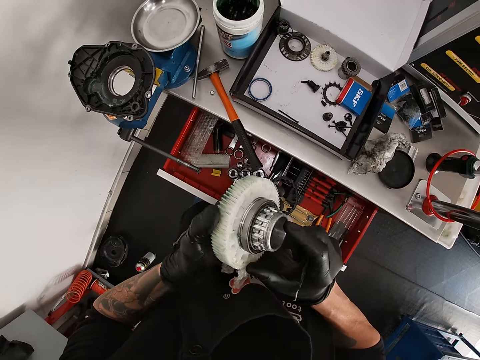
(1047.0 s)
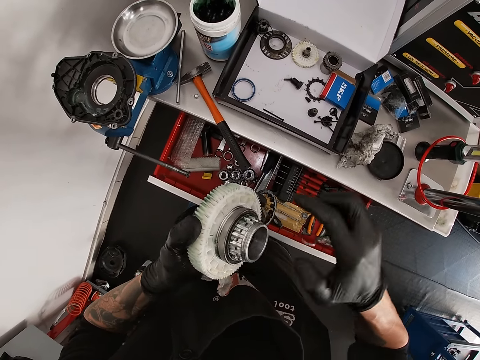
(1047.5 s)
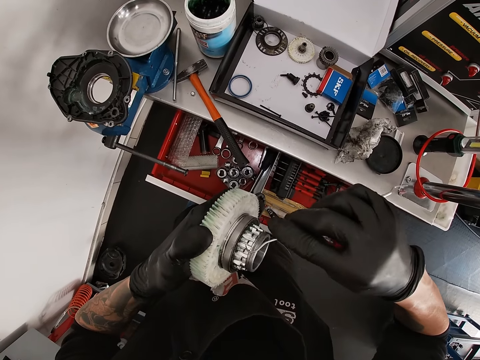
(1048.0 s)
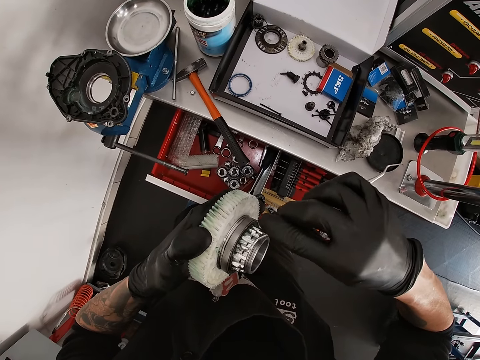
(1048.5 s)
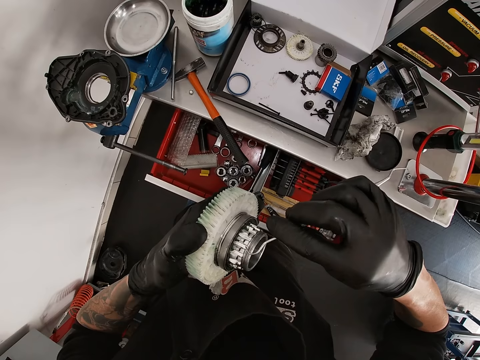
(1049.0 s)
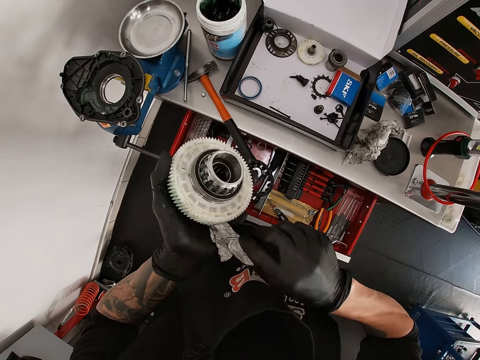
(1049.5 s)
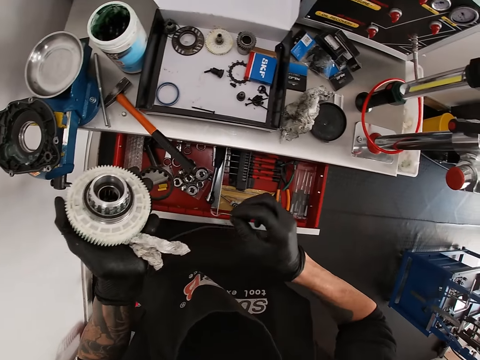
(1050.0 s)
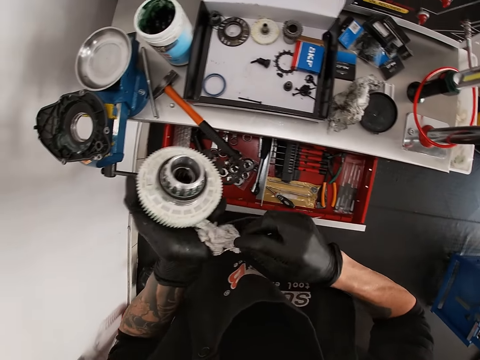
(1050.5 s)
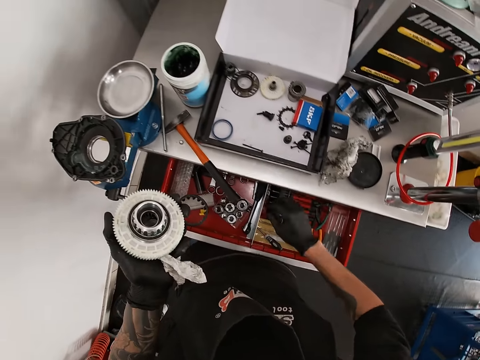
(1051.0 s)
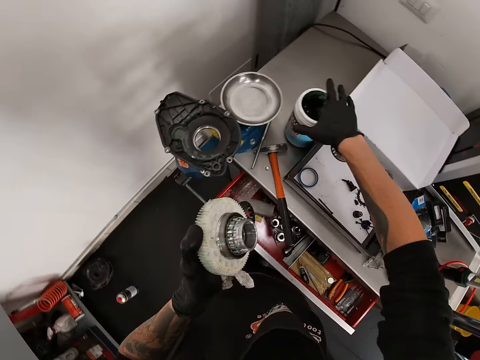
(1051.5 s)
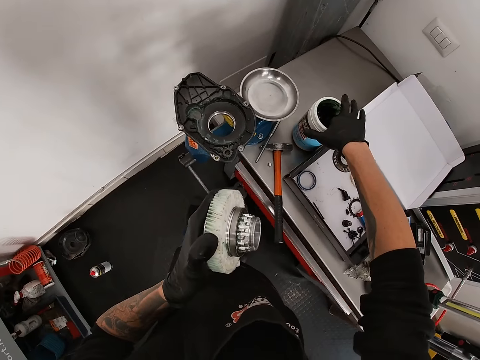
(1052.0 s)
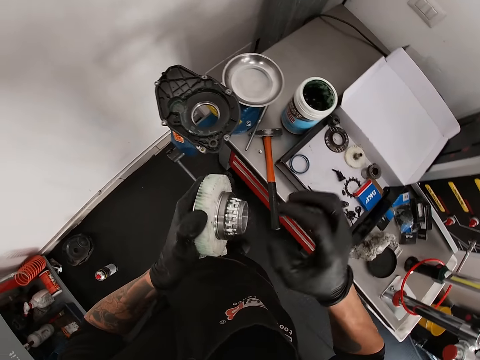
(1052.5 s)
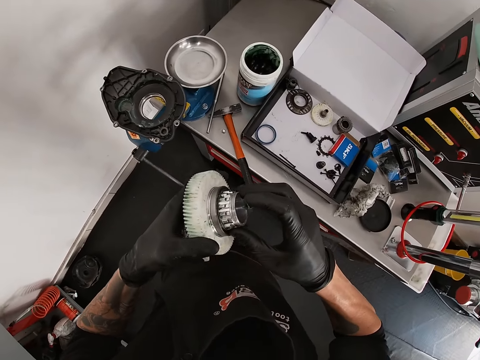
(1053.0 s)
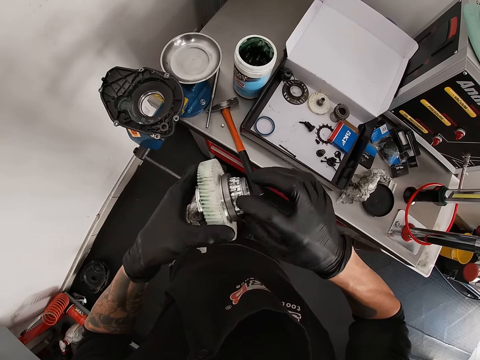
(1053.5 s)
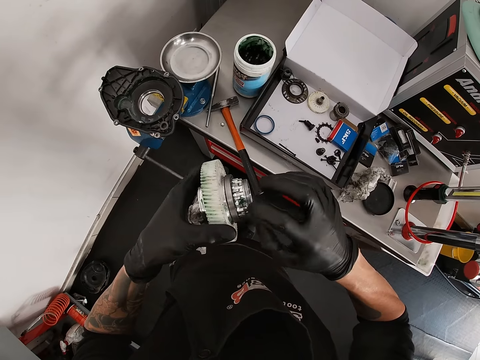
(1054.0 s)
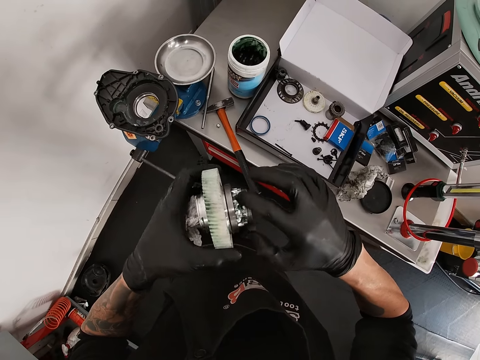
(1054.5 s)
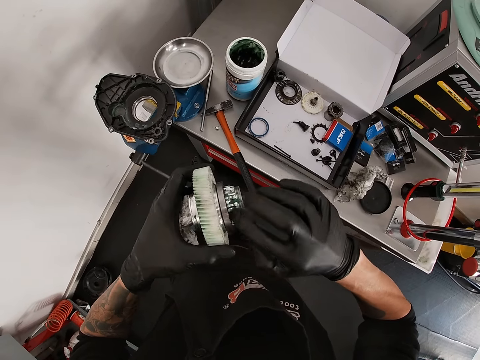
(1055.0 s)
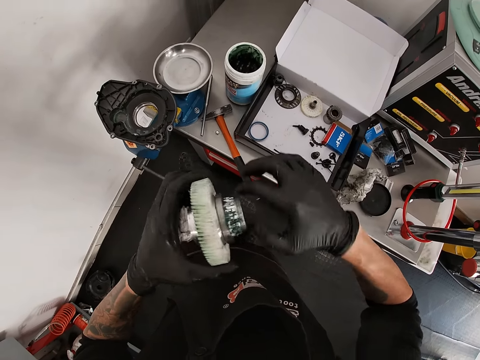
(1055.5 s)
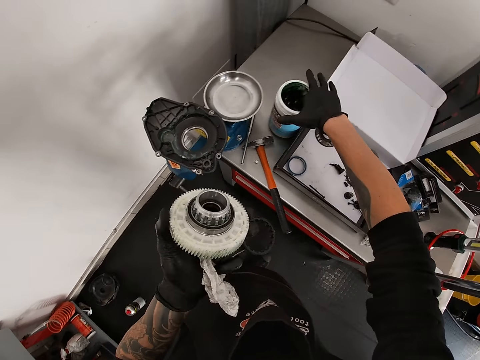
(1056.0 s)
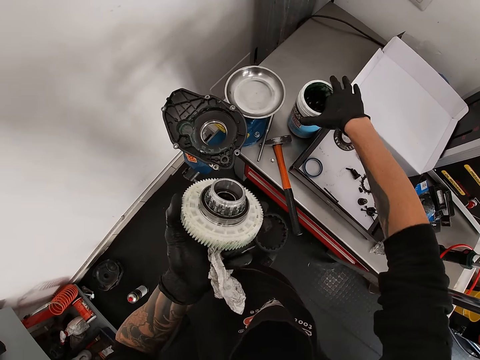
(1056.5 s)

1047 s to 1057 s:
The camera wearer touches the piece of metal in his left hand with his right hand. He places a tong on the ring. He scratches the piece of metal in his left hand with the scriber in his right hand. He cleans the scriber or tong with the paper in his left hand. He drops the scriber into the drawer. He dips his right hand in a lubricant container. He closes the drawer with his right leg. He rubs the piece of metal in his left hand with lubricant with his right hand. He dips his right hand on the lubricant container.
